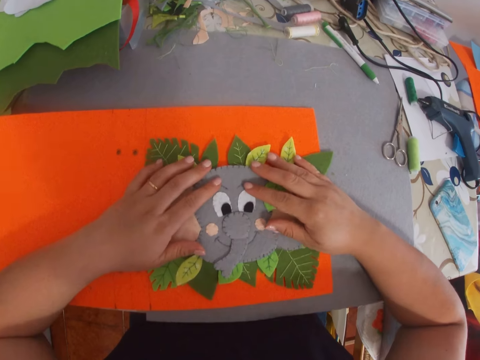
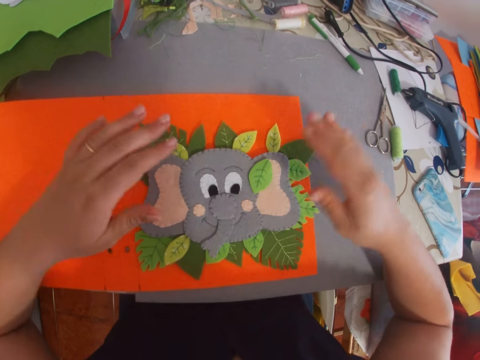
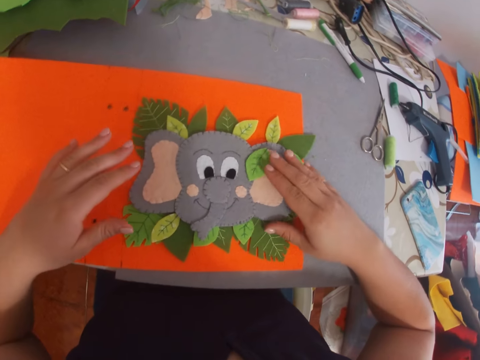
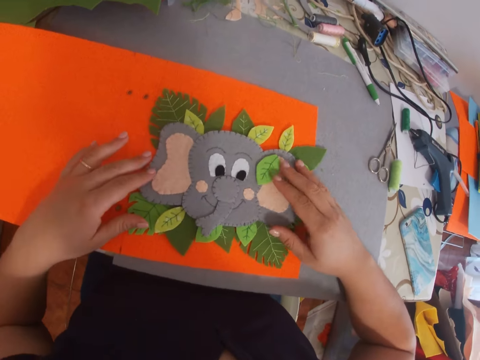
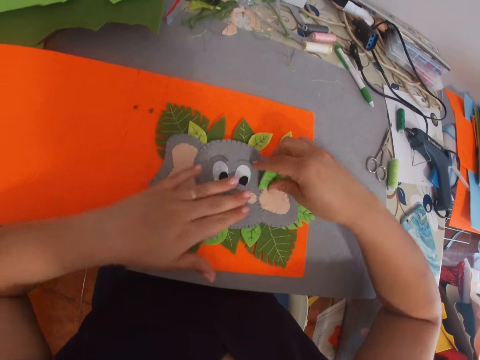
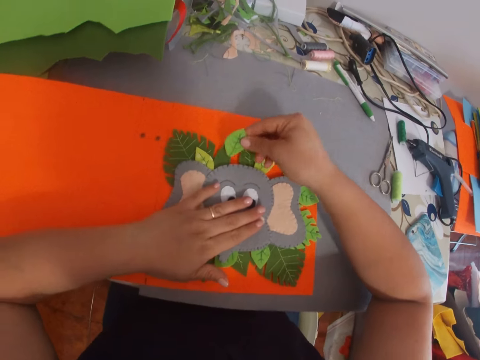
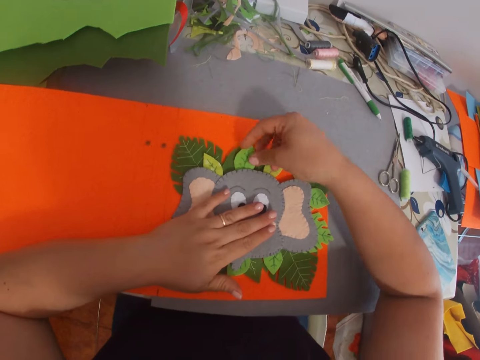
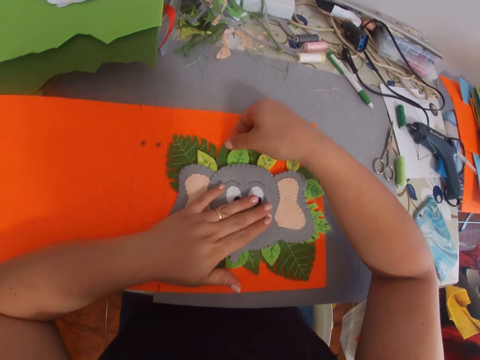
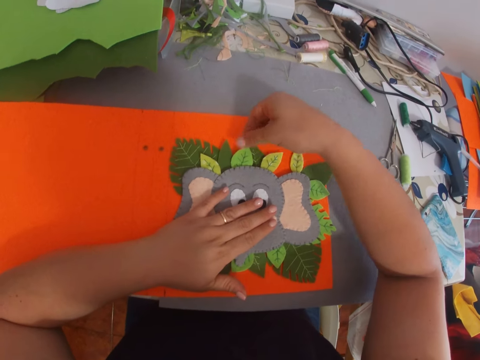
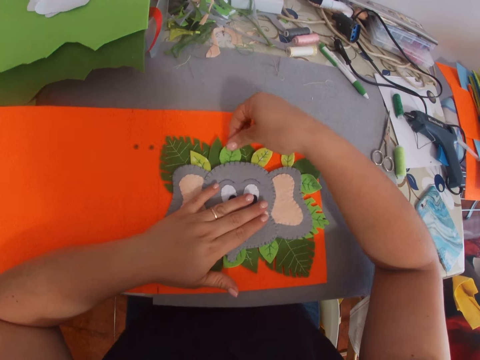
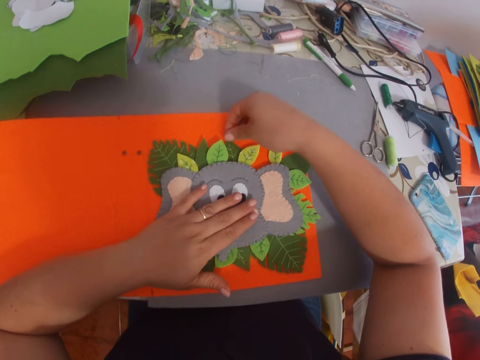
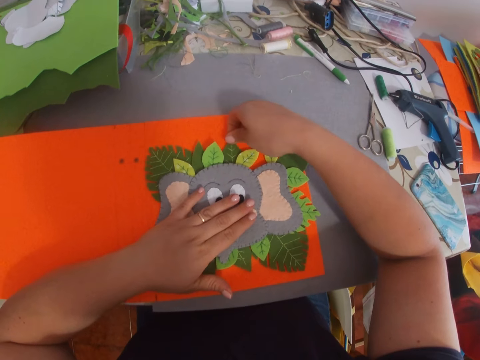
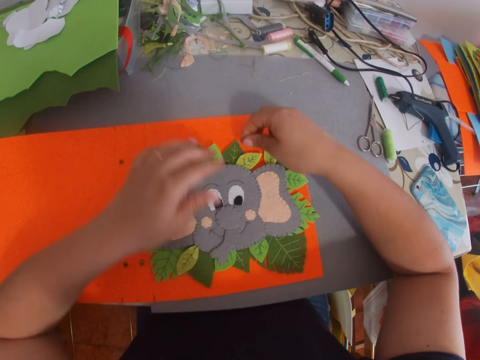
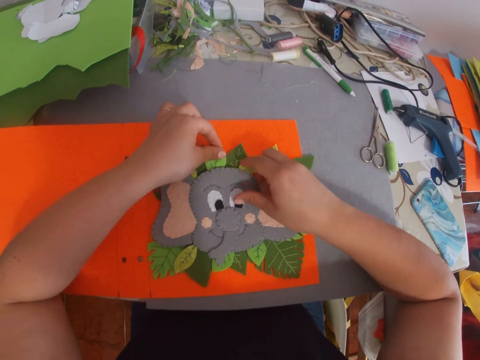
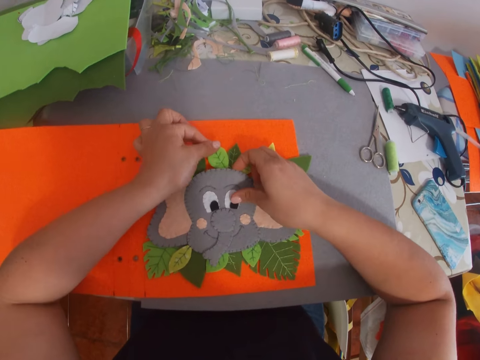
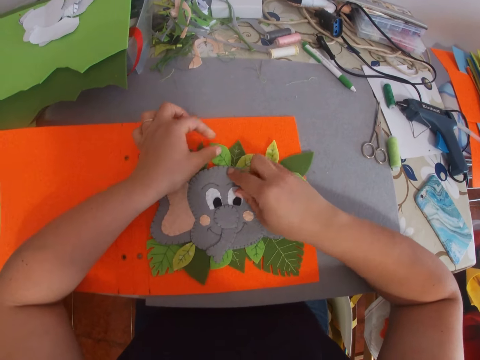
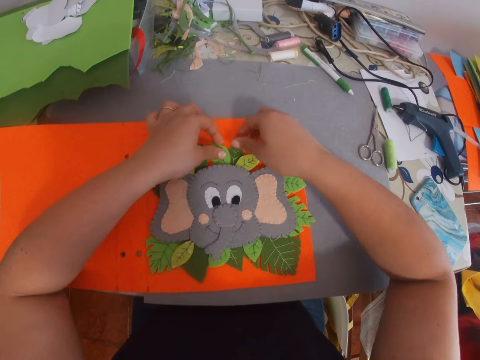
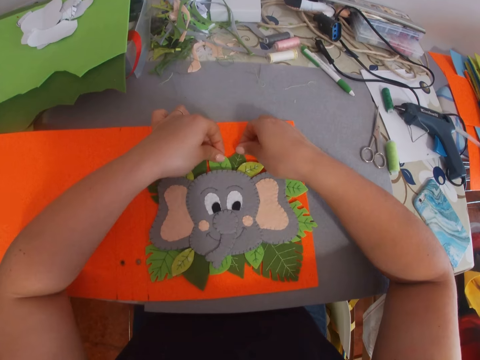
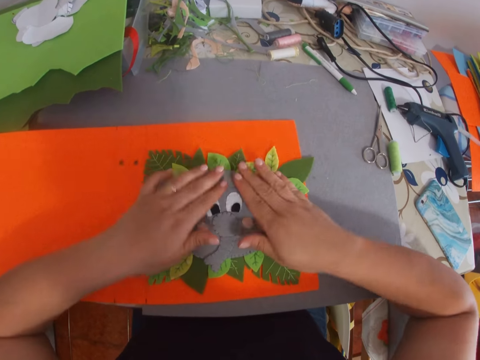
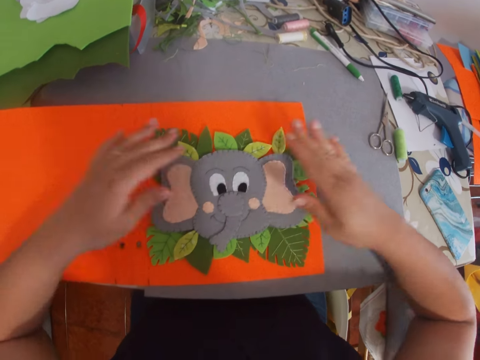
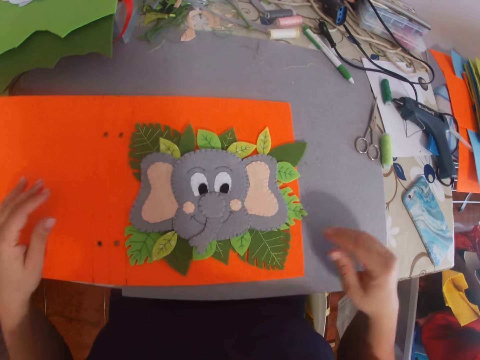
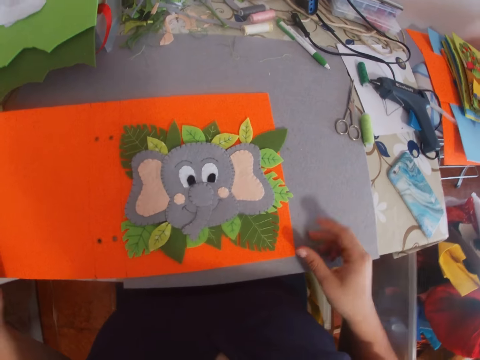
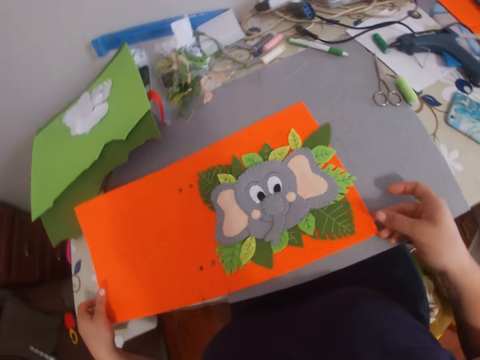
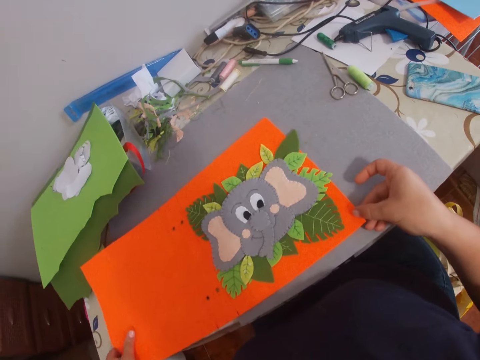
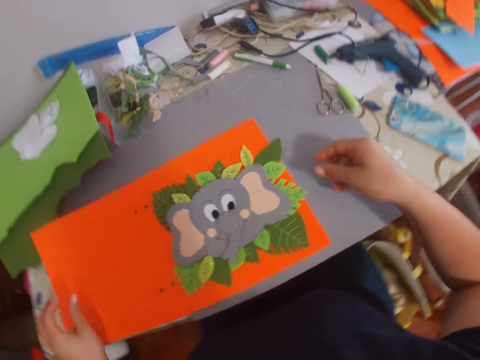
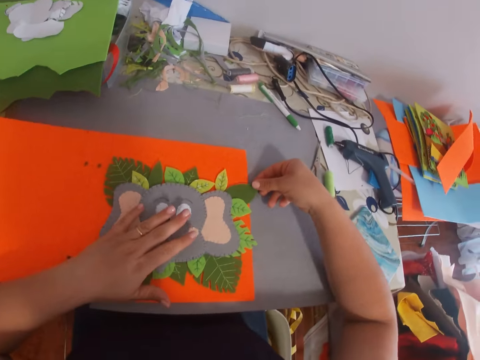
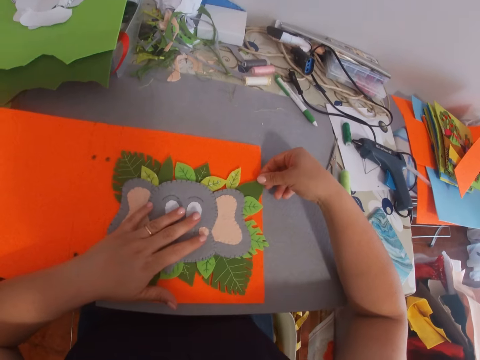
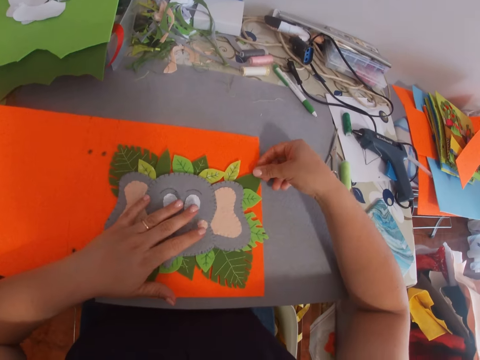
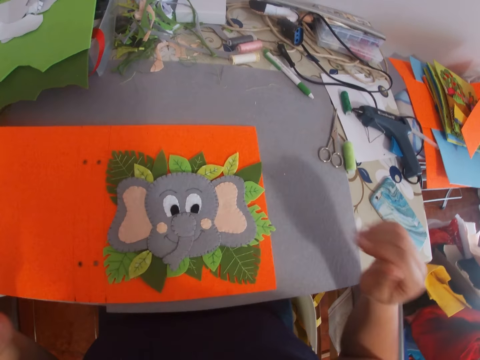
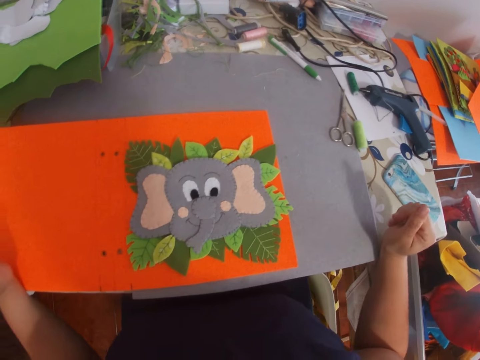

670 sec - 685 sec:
The camera wearer moves the manila paper.

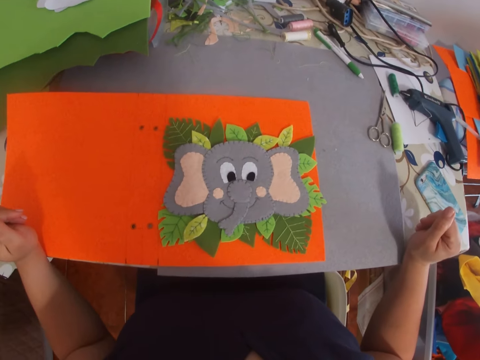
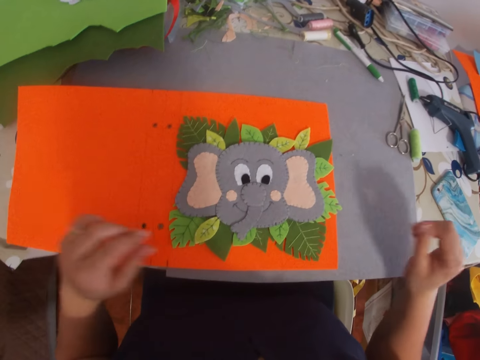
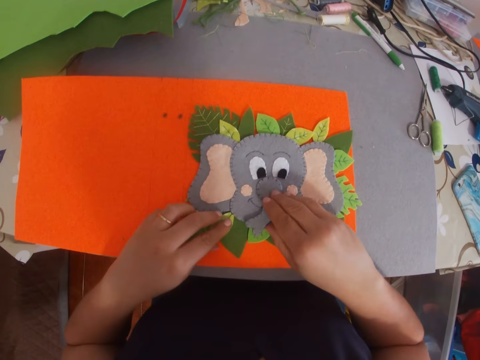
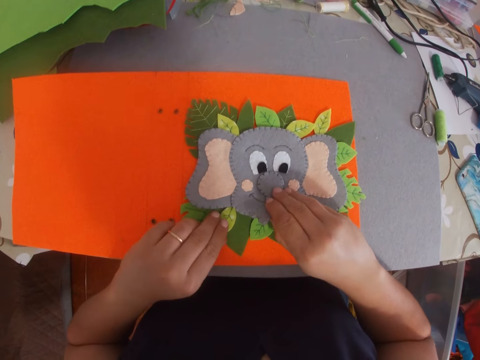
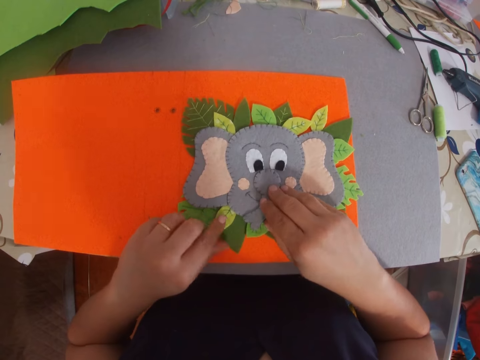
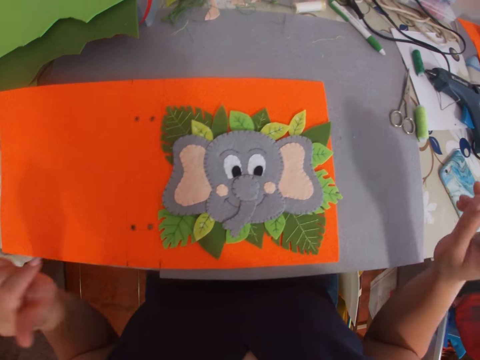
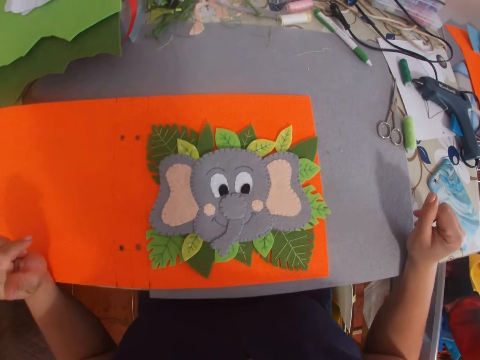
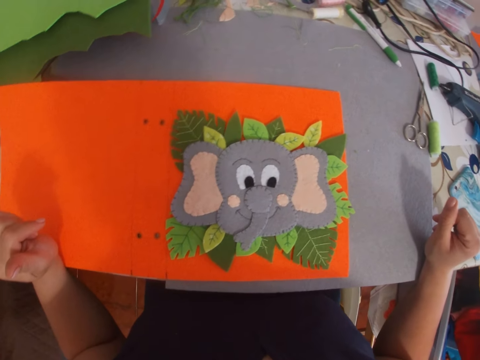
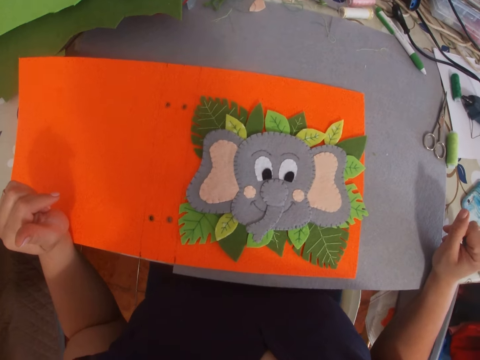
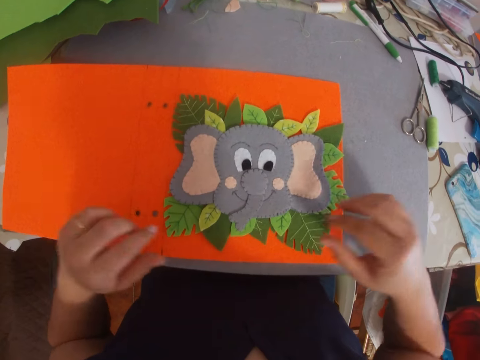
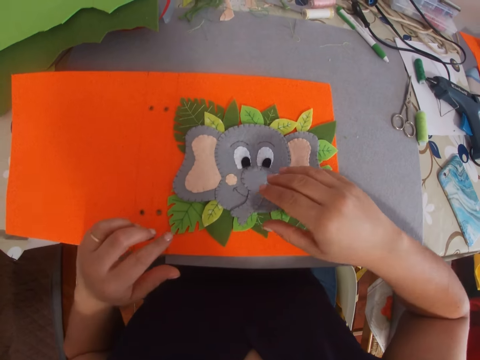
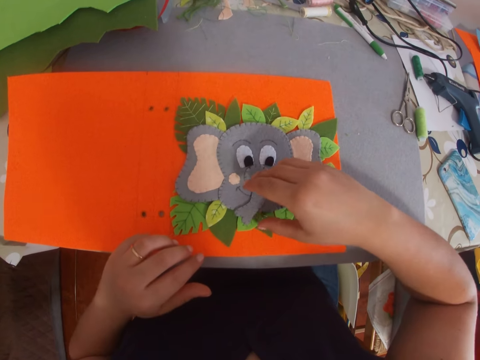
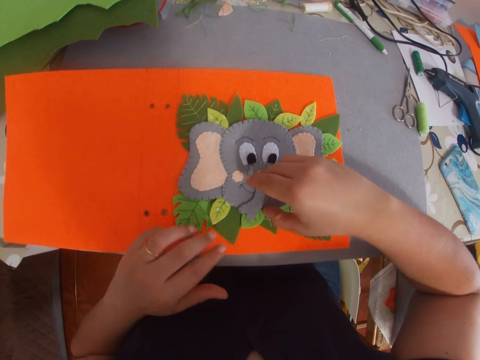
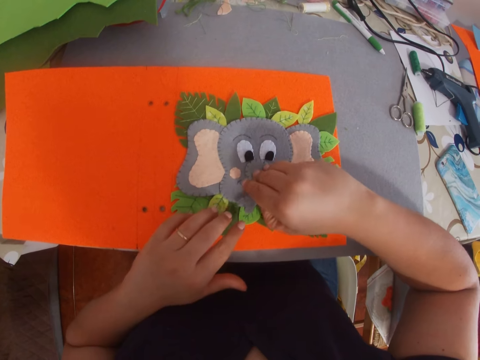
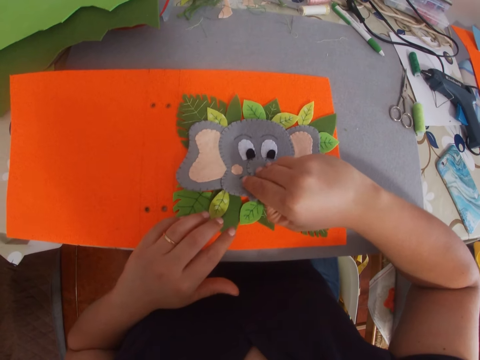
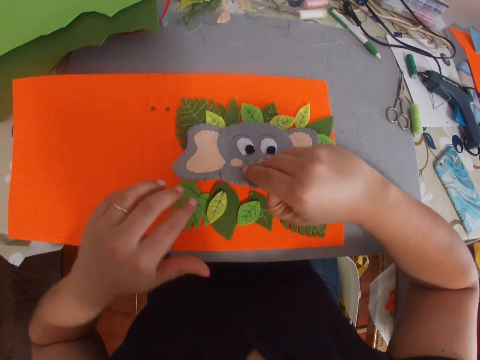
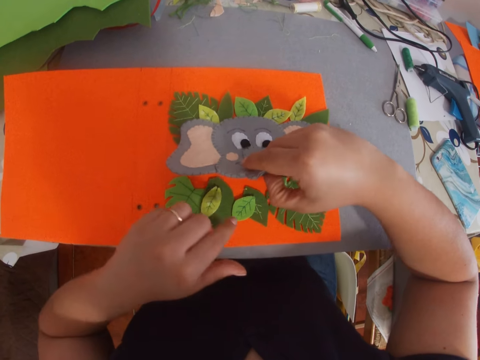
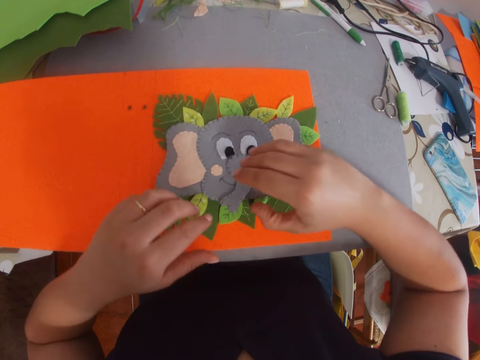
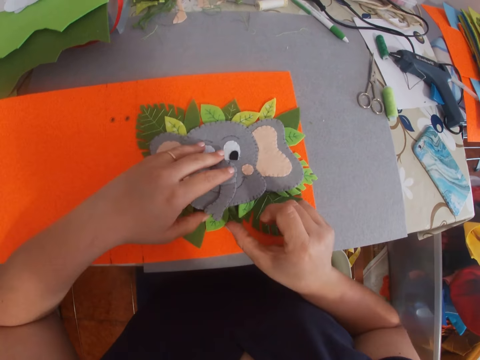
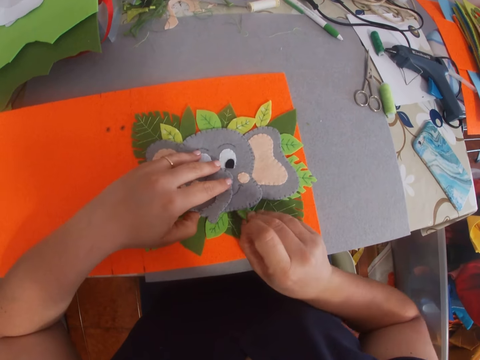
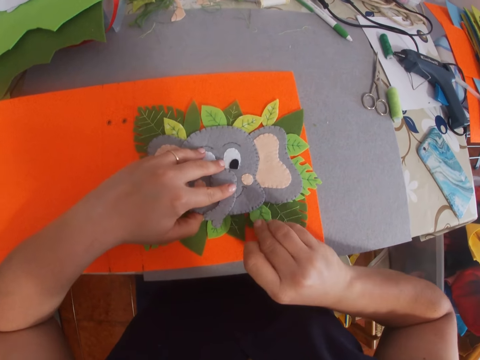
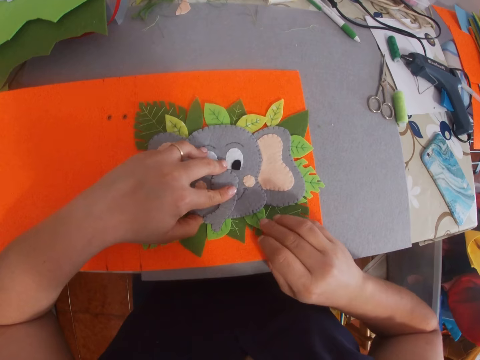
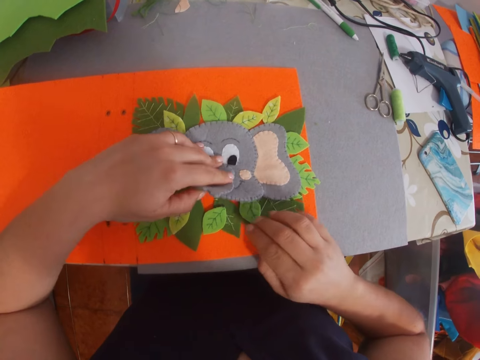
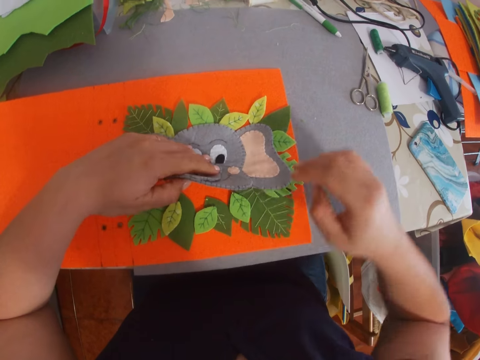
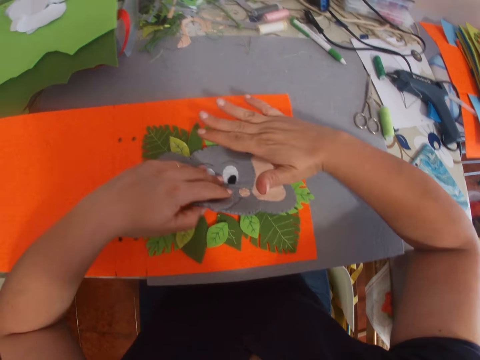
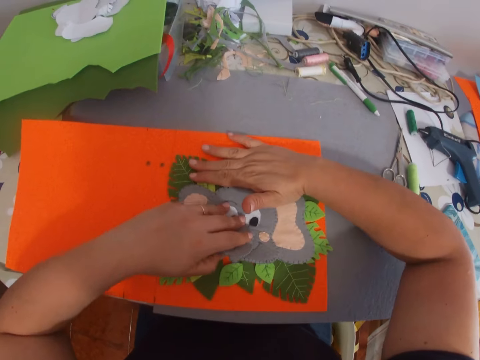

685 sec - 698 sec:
The camera wearer arranges craft material on the manila paper. They look at the papers. They arrange pieces of paper on the paper. They hold the craft material with the right hand. They hold the craft material with the left hand.
